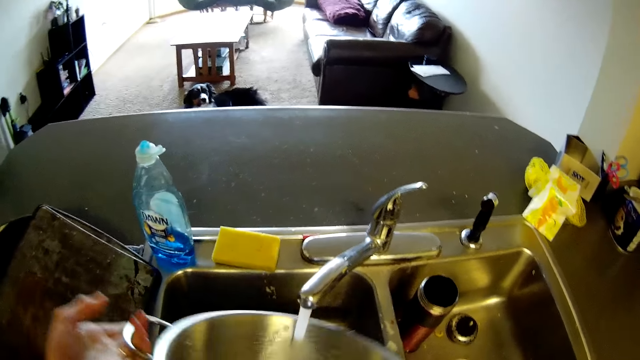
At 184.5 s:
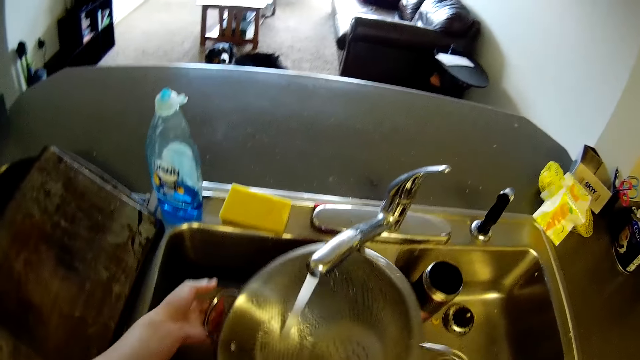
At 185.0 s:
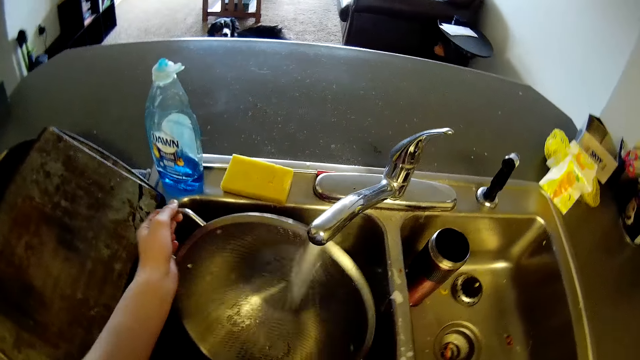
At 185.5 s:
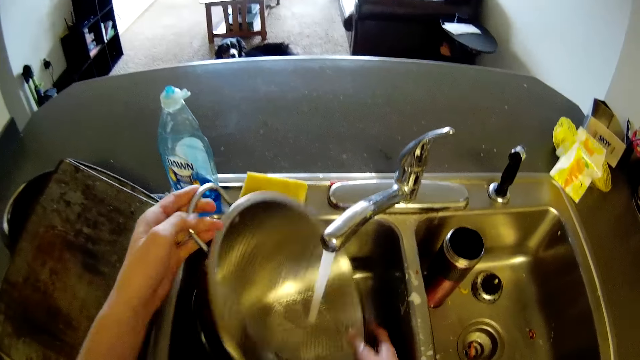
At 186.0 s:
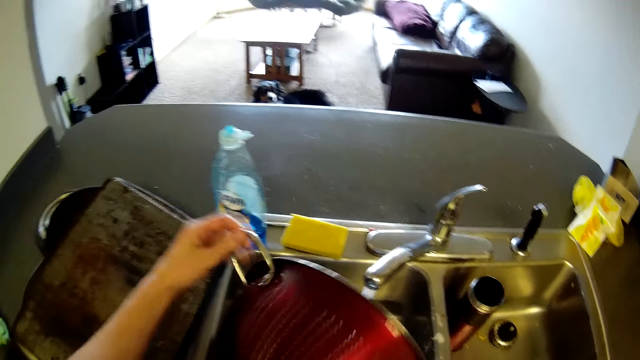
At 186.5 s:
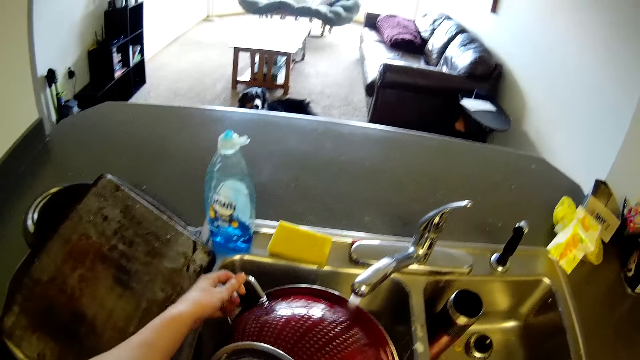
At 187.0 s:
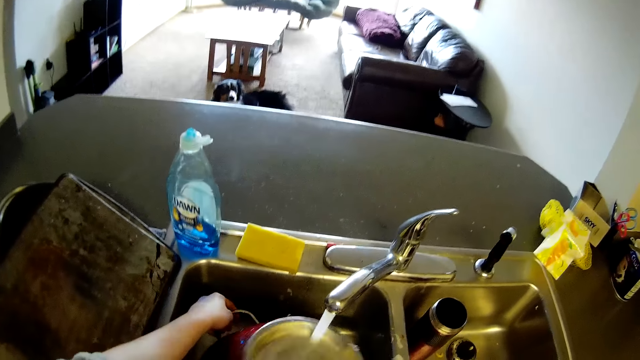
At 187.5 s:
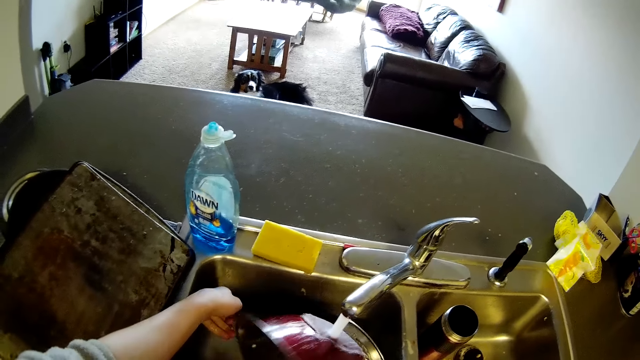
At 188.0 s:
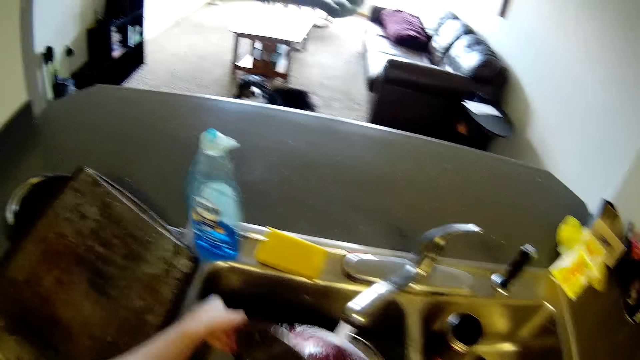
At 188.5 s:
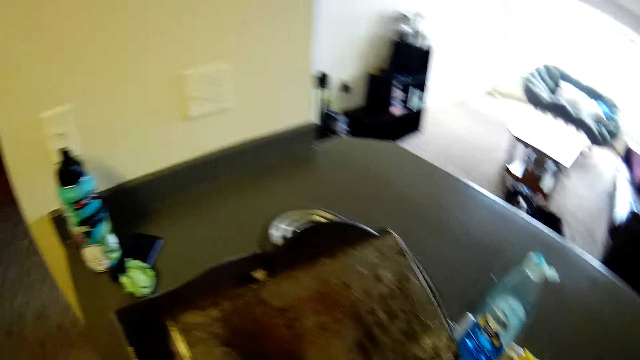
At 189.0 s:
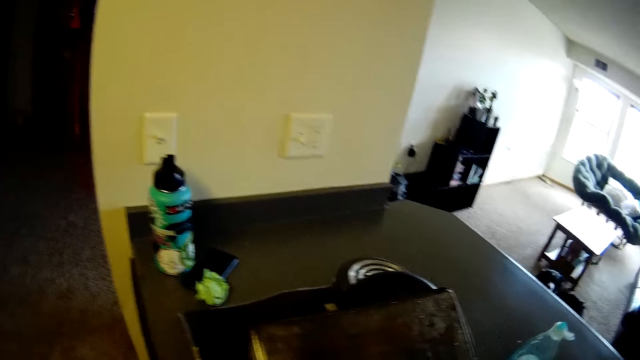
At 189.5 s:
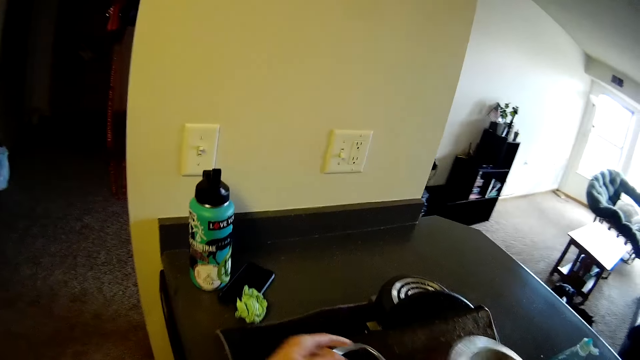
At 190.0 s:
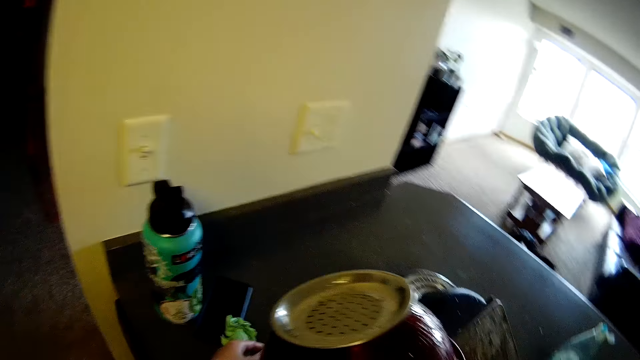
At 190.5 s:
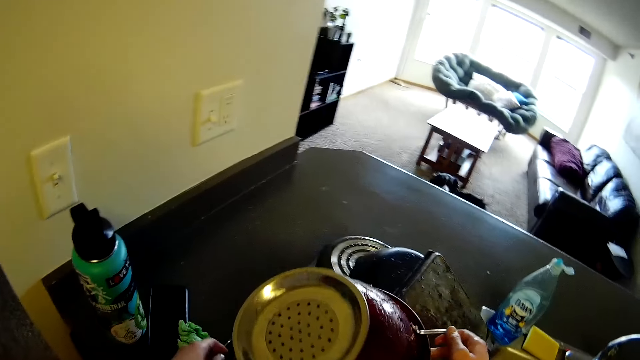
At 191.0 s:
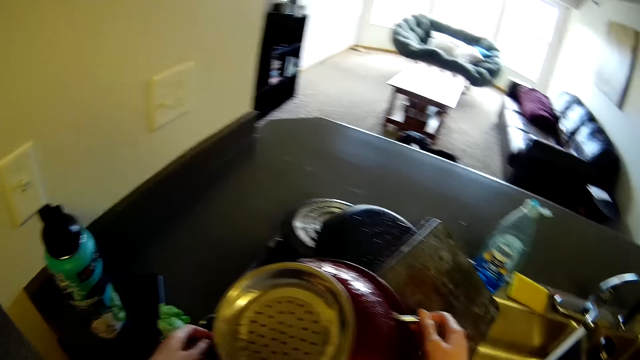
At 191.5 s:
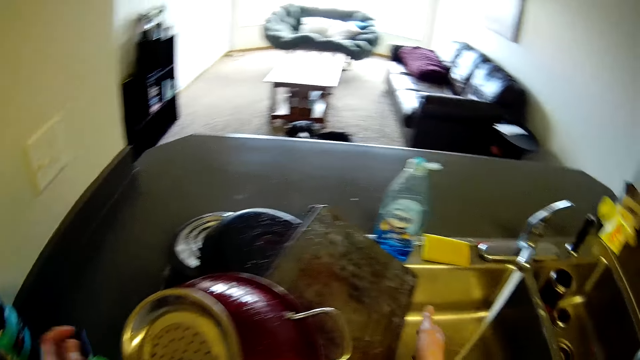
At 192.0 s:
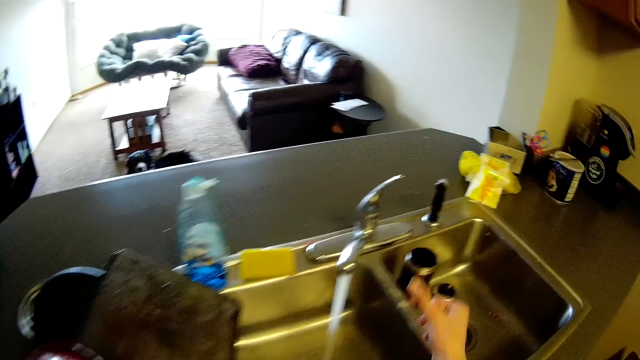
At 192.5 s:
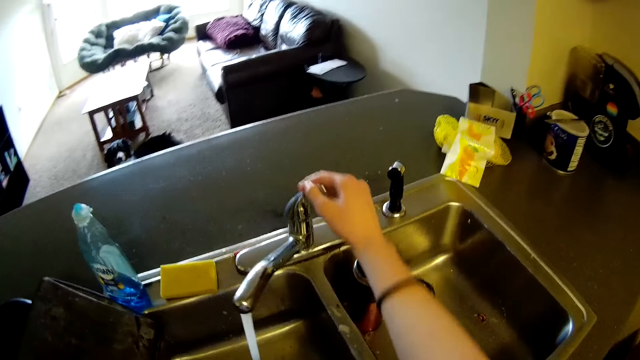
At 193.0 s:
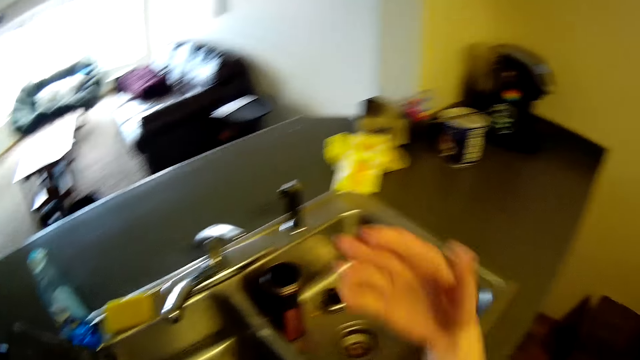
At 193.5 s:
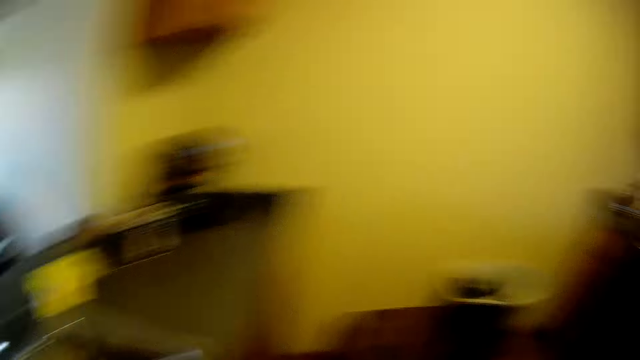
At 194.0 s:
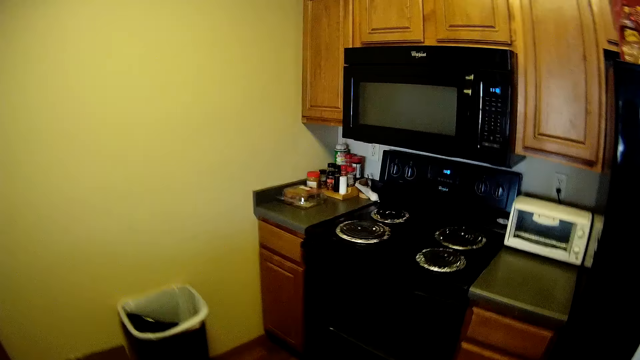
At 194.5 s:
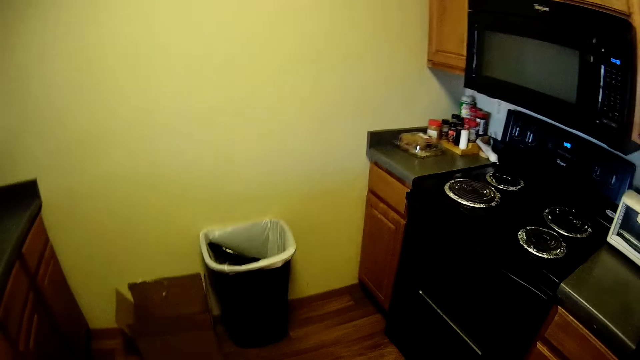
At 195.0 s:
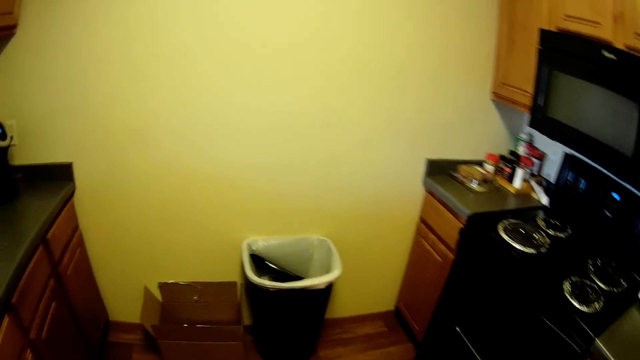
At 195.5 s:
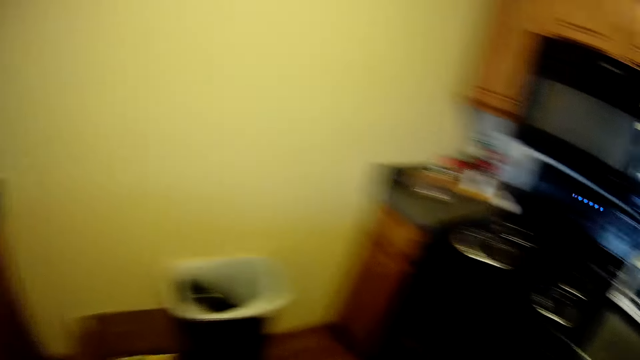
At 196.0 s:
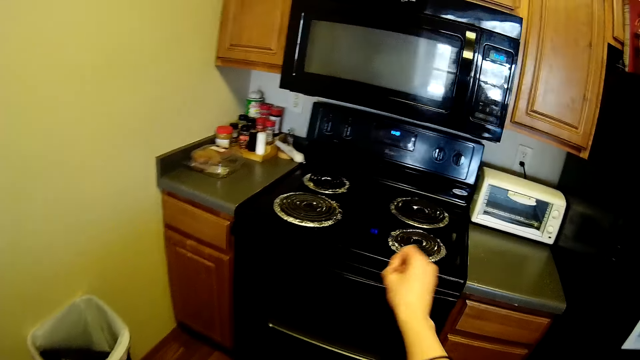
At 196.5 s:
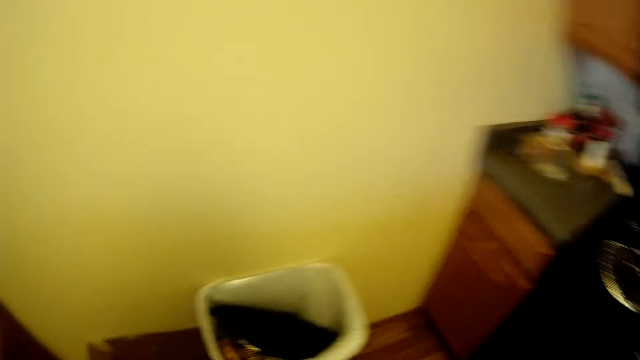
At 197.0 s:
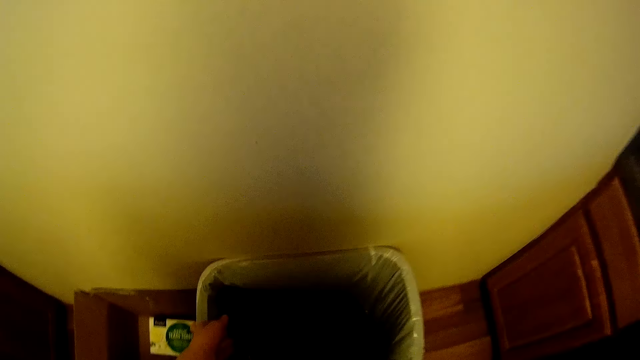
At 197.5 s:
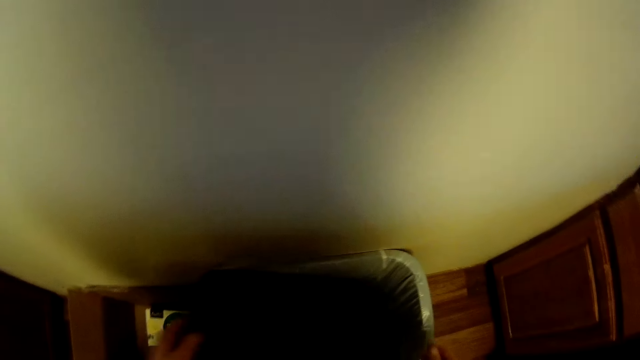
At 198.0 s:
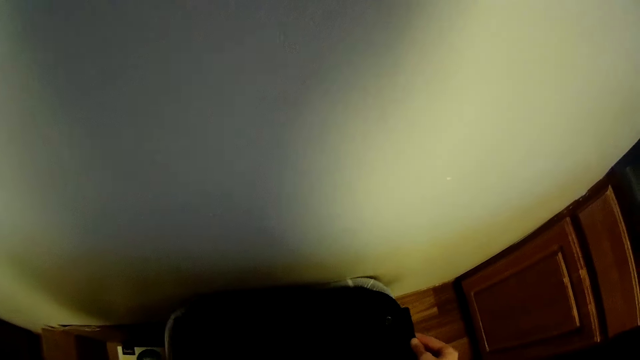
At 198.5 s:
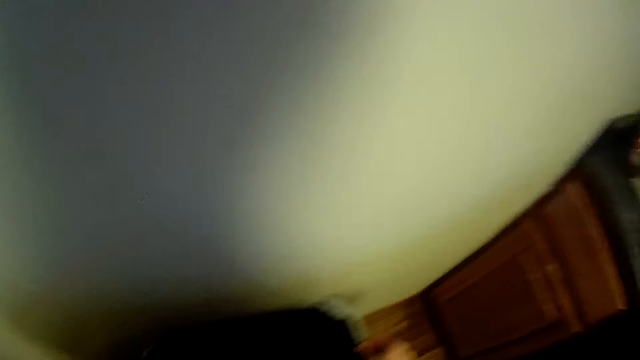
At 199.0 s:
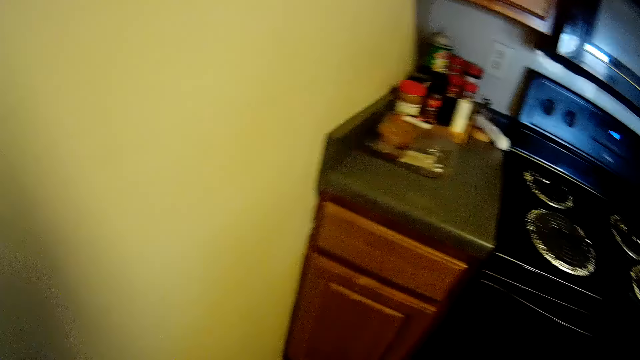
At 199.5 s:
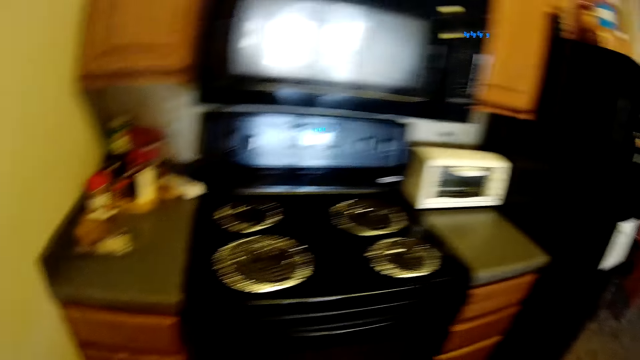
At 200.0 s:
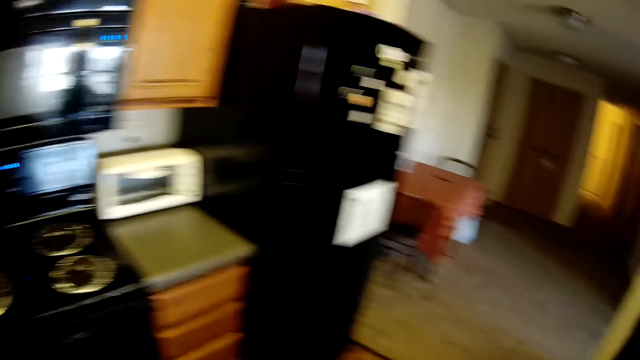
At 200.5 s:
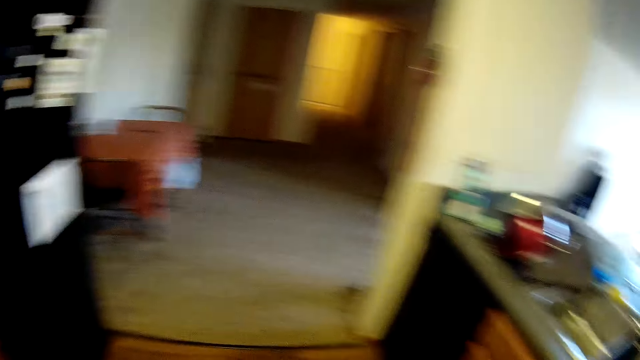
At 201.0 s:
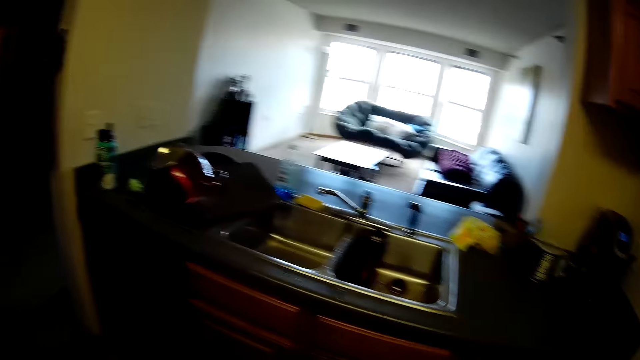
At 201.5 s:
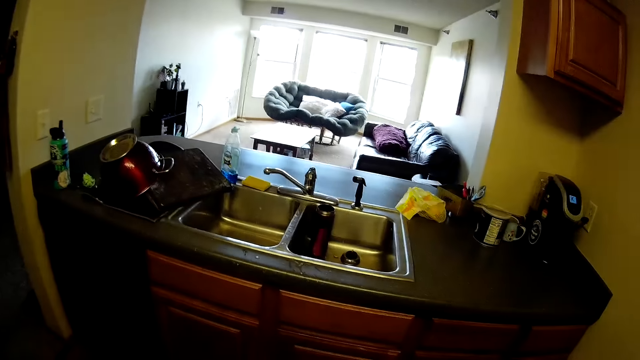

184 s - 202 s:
The camera wearer walks around a kitchen. She drops the sieve on the countertop with both her hands. She turns off the tap with her right hand. She shakes water off her hands and walks around the kitchen. She adjusts the cover of the bin with both her hands. She walks around the kitchen.
